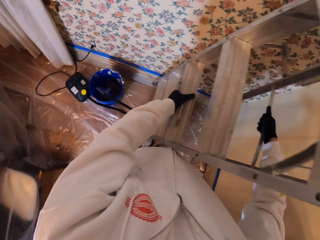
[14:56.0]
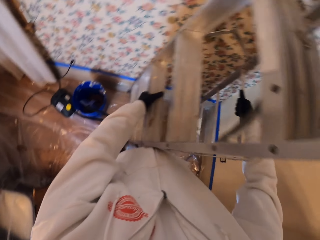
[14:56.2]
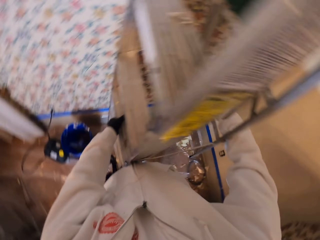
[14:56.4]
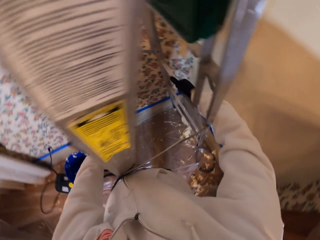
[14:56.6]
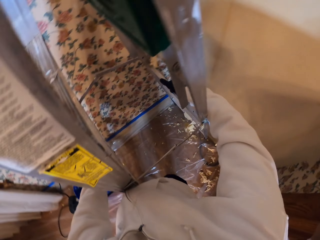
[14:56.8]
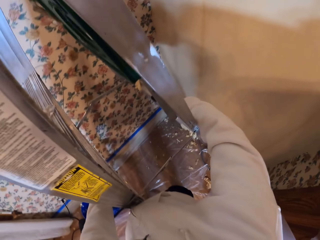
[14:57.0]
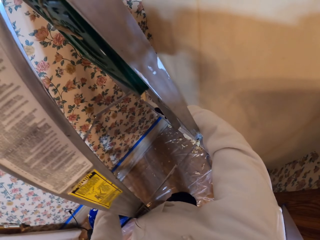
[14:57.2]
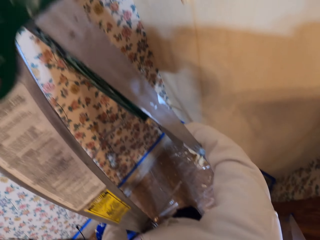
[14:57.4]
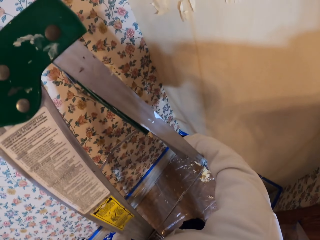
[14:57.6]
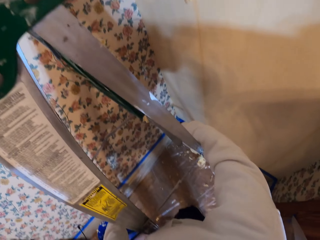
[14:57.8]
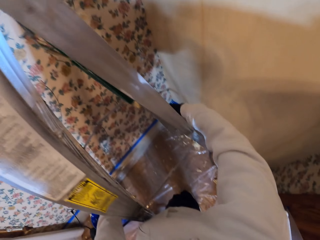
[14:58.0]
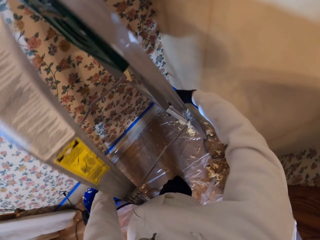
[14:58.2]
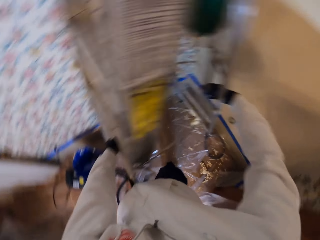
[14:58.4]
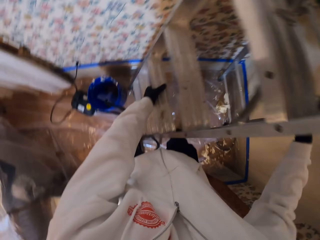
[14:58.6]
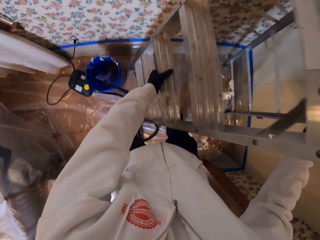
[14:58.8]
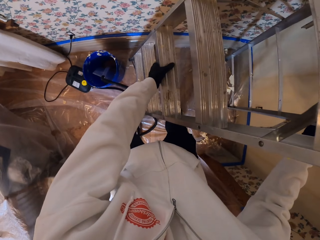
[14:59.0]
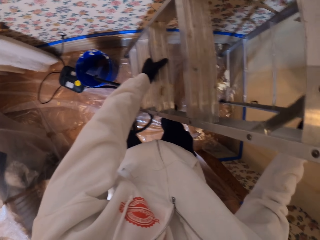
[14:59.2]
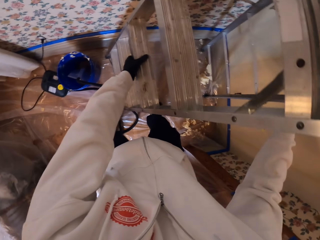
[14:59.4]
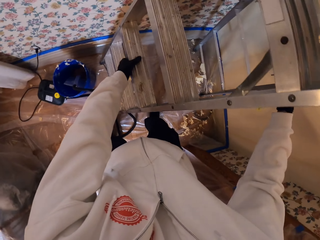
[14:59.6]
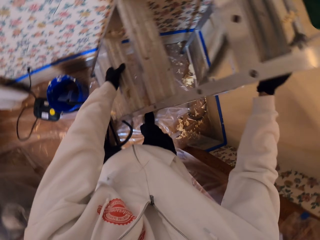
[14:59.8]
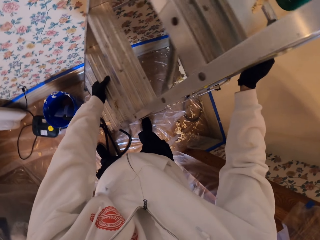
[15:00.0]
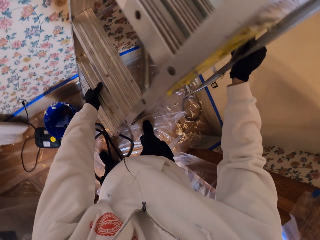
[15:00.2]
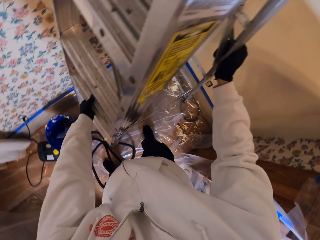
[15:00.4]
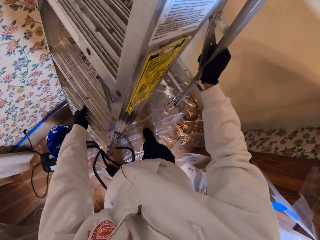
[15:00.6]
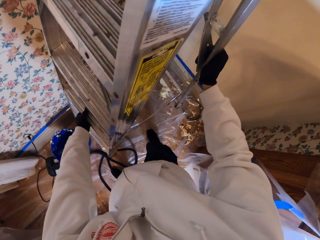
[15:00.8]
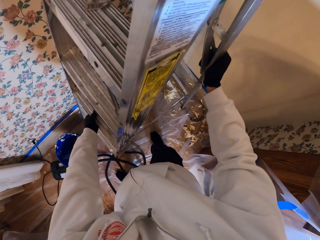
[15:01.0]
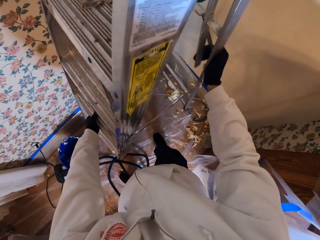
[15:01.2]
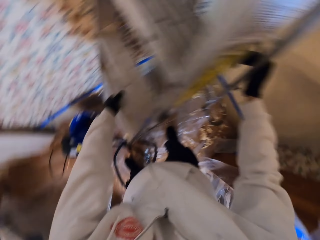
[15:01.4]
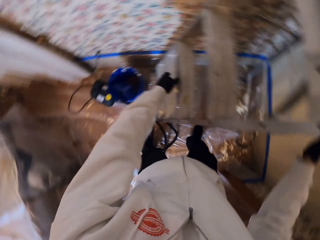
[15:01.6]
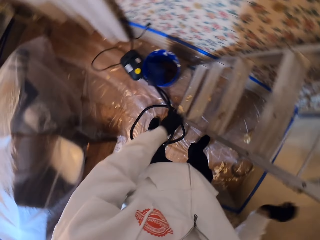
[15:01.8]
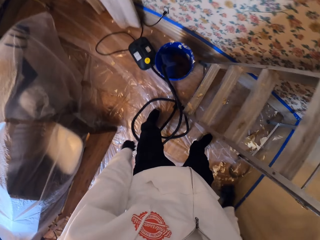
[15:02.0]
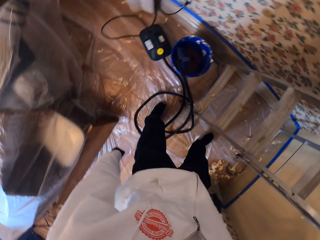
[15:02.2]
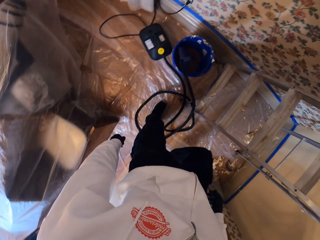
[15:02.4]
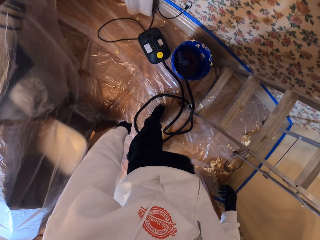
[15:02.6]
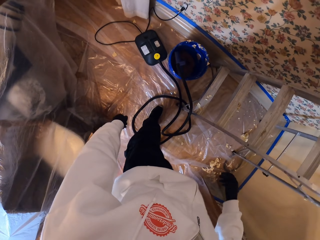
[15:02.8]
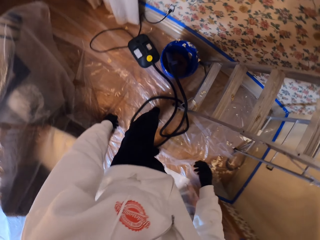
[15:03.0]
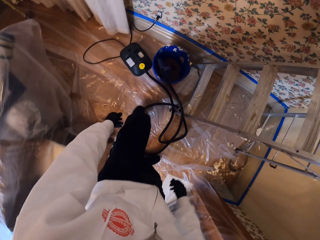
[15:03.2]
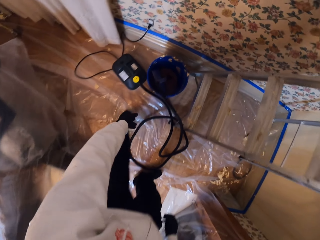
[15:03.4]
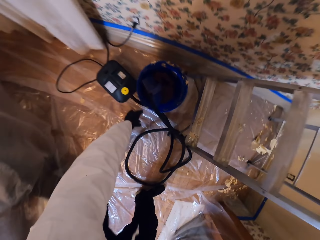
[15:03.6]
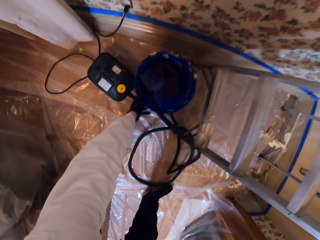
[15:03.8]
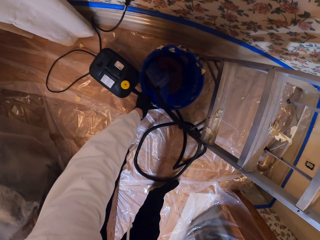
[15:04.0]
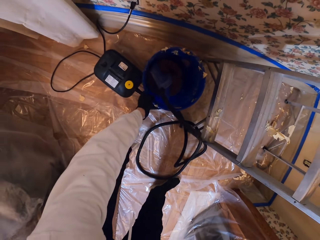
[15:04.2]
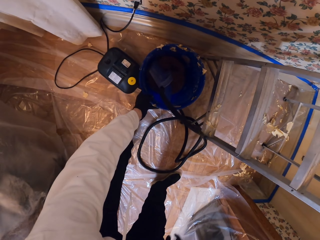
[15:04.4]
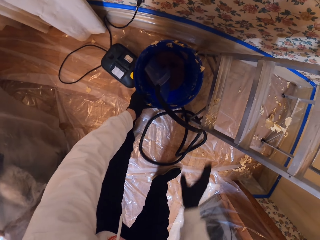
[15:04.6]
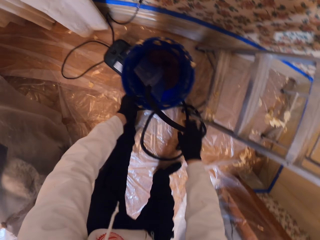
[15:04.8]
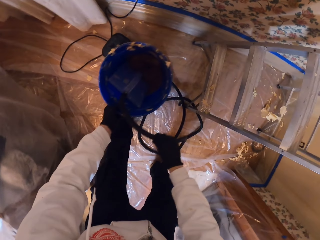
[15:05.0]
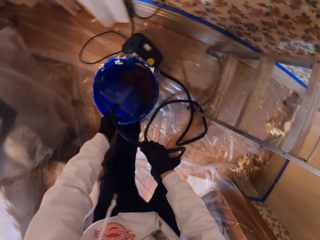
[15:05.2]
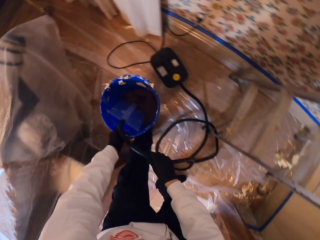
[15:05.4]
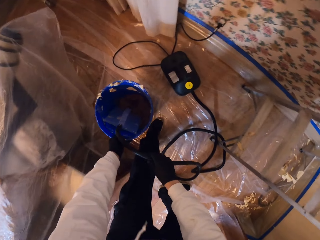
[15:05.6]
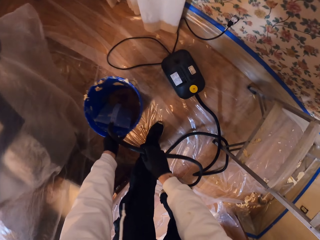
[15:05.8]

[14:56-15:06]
The camera wearer adjusts the ladder. They take a bucket. They hold the bucket.

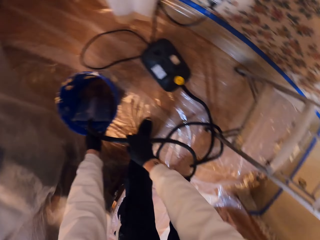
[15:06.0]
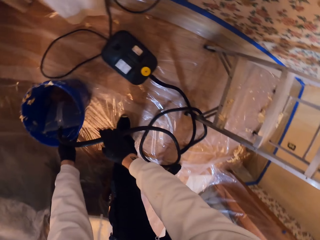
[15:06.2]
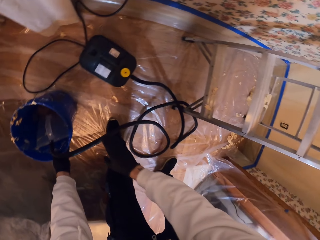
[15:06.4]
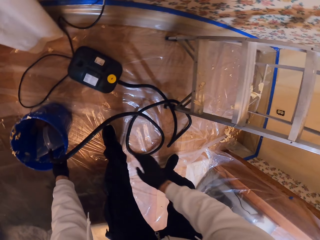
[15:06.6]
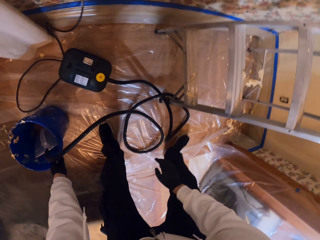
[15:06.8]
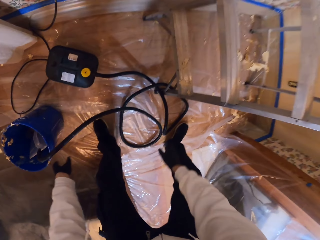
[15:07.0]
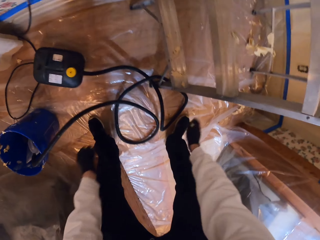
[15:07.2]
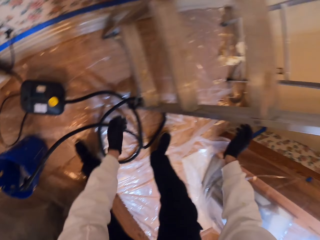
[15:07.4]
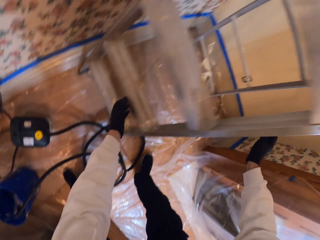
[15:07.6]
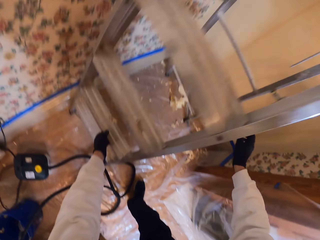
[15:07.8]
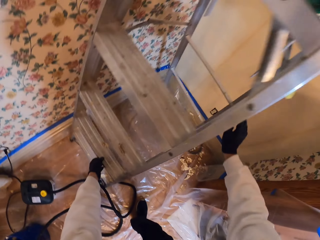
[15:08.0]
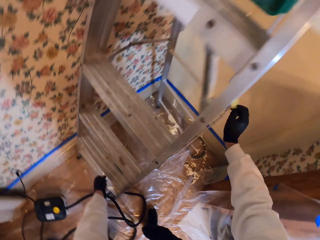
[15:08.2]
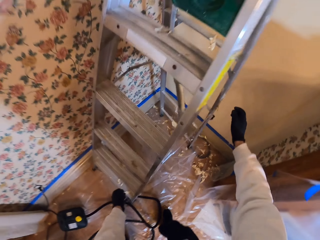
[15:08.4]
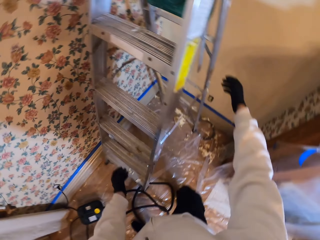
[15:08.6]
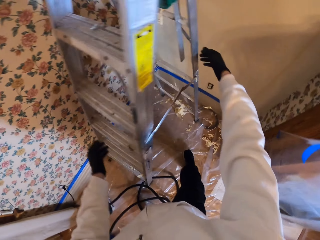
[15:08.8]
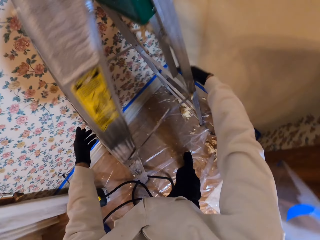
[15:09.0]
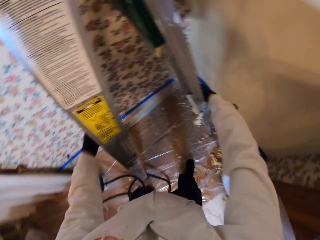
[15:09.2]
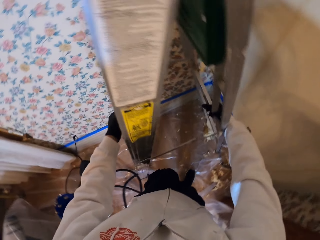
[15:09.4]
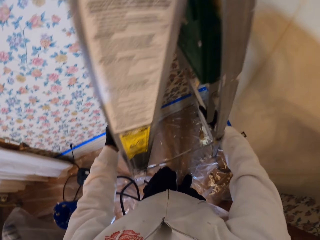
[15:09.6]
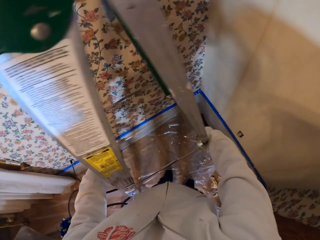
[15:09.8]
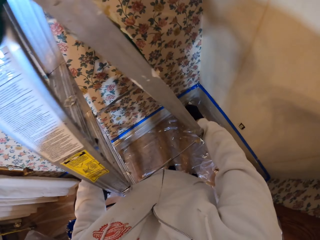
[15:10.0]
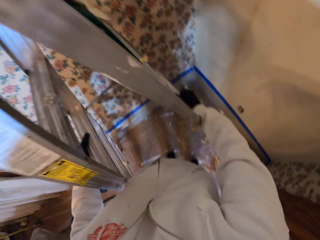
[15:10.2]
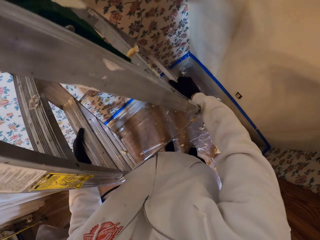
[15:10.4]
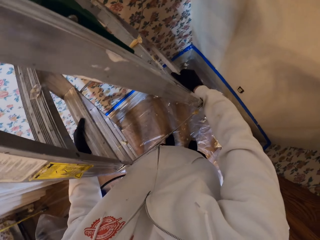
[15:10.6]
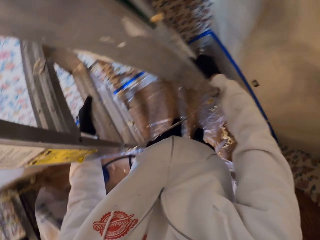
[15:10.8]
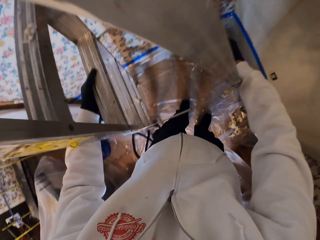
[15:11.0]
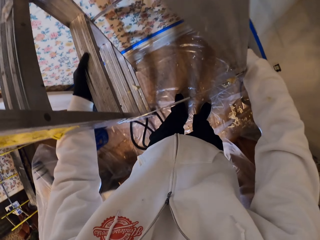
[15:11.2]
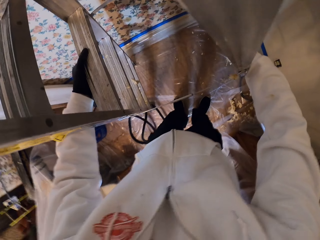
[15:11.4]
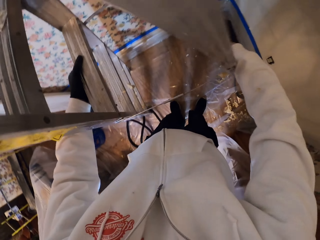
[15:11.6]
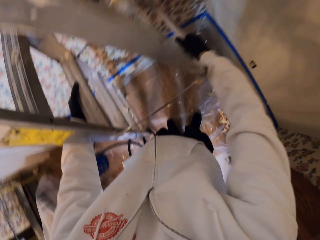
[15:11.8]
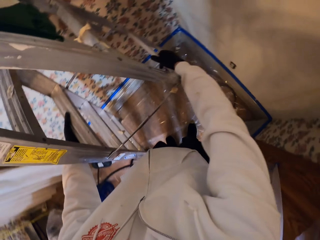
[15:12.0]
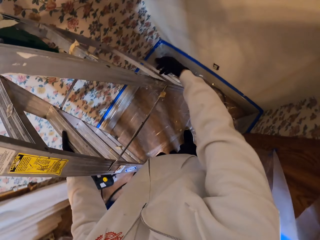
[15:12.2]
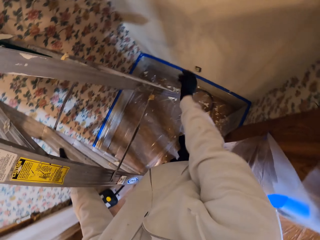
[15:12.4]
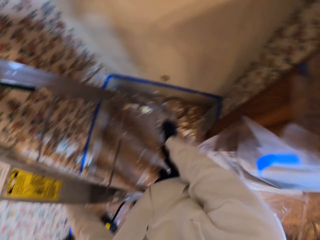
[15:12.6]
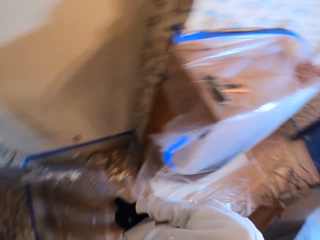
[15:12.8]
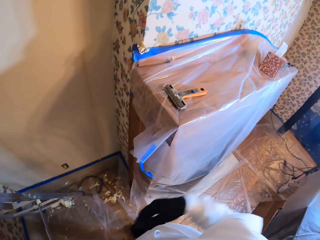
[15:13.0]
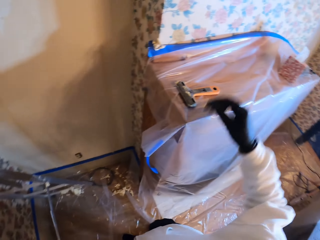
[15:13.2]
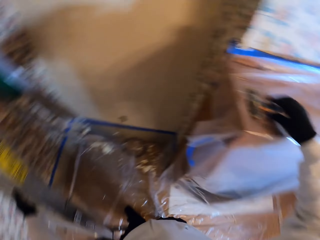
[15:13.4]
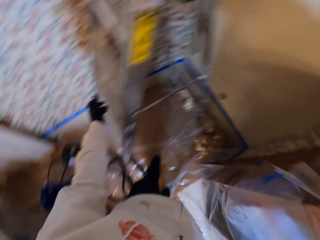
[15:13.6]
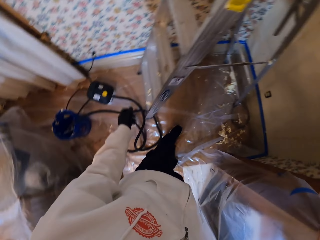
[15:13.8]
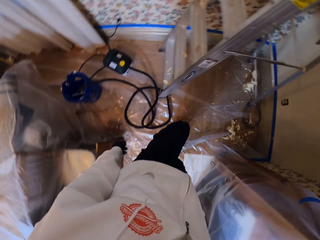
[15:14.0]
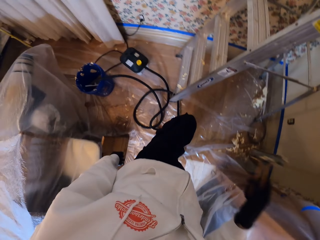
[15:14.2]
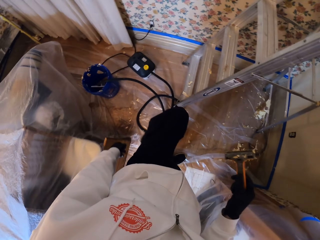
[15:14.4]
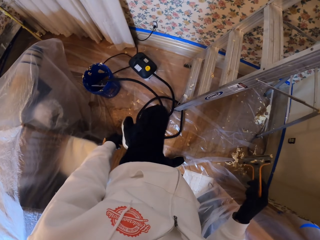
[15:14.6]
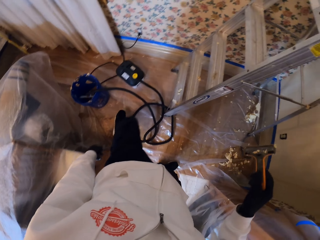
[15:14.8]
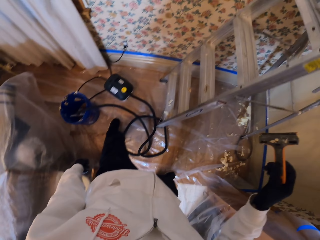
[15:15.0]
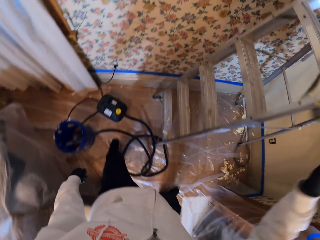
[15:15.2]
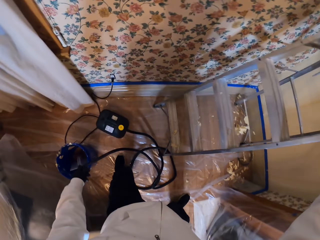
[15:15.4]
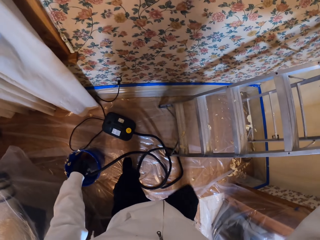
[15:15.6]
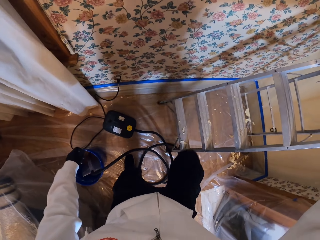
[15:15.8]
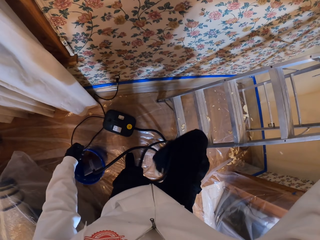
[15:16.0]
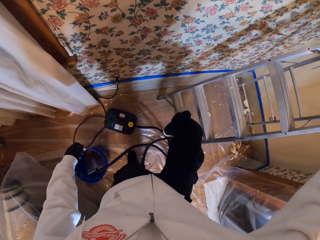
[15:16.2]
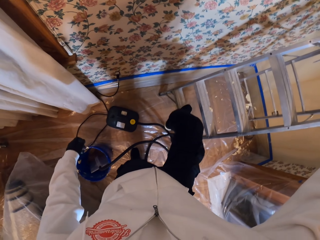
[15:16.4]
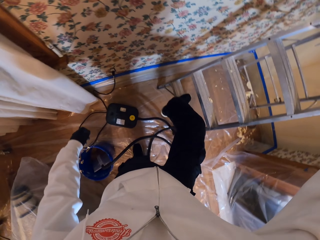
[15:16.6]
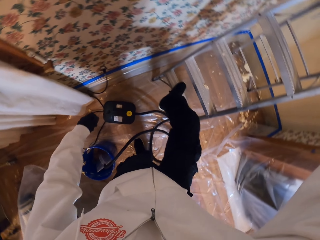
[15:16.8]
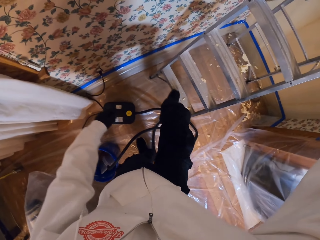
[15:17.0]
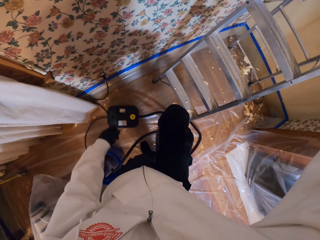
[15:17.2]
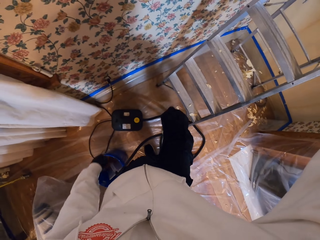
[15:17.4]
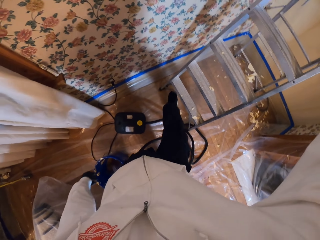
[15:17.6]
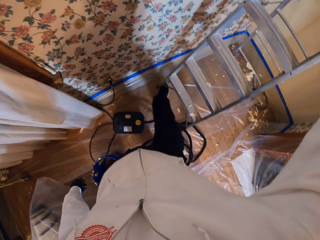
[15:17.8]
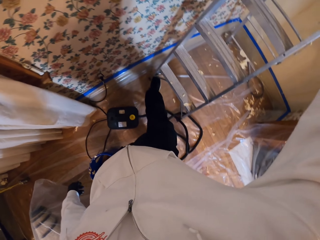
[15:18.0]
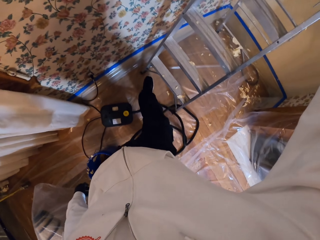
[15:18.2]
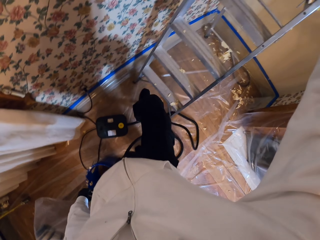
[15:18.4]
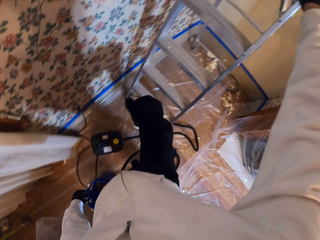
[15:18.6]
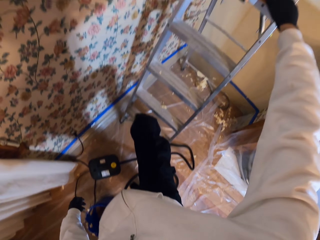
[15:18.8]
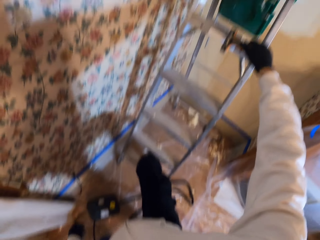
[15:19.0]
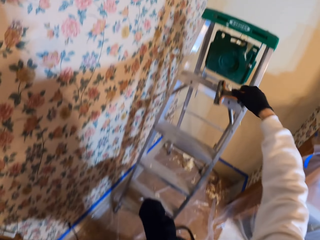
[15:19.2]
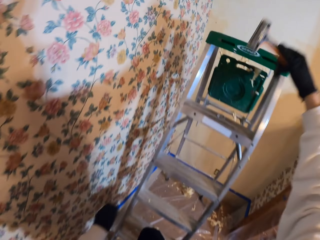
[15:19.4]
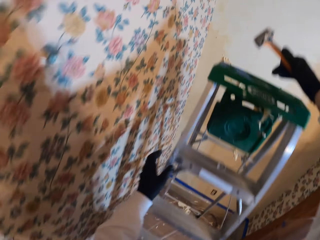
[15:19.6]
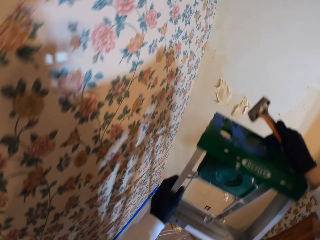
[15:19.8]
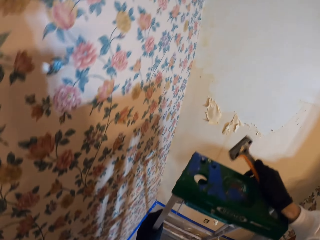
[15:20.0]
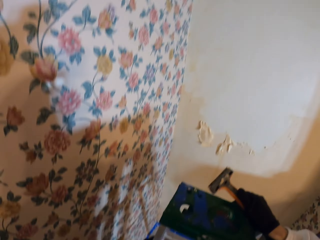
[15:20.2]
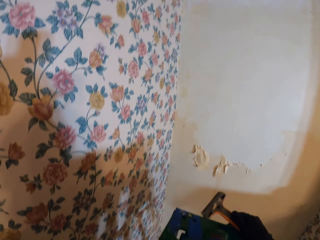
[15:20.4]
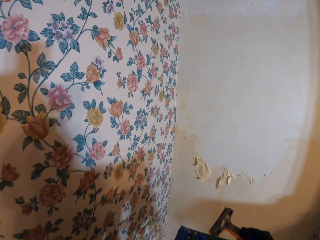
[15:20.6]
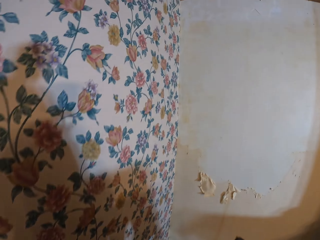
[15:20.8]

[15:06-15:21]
The camera wearer puts the bucket down. They adjust the ladder position. They pick up the scraper or tool from the wall unit. They step on the ladder, adjust the position of the ladder with the right foot, and climb up the ladder.
